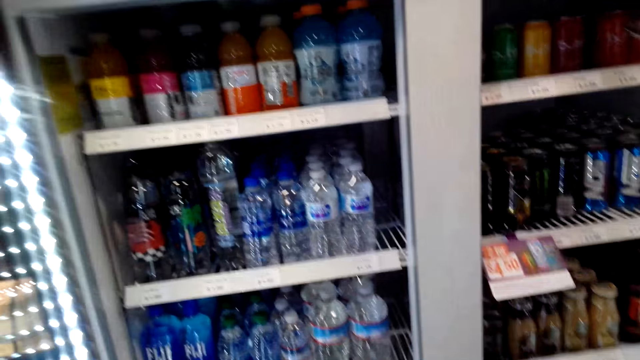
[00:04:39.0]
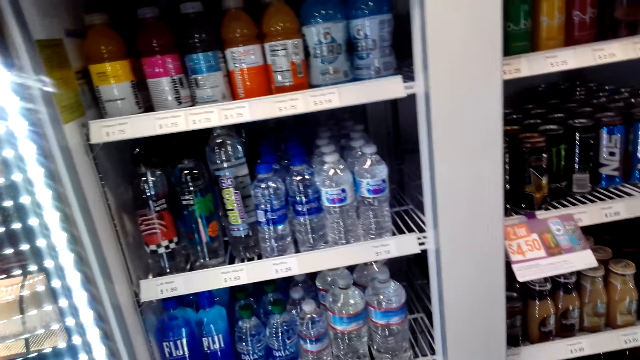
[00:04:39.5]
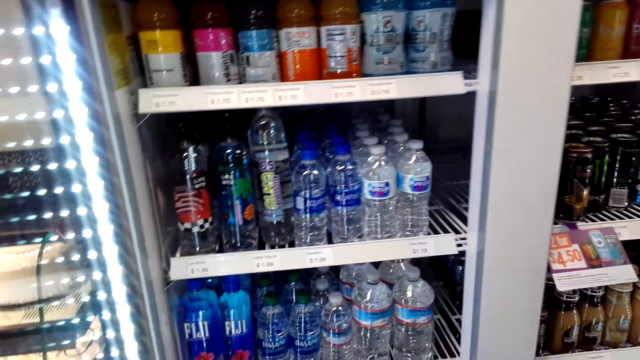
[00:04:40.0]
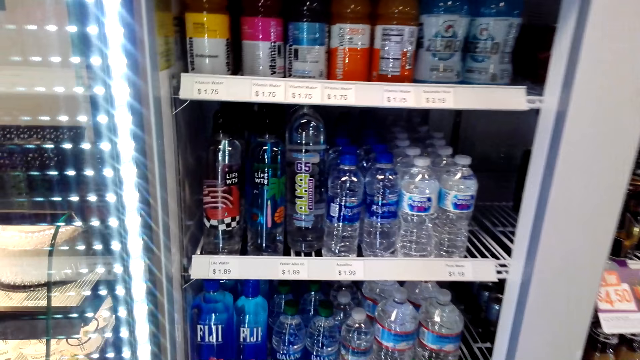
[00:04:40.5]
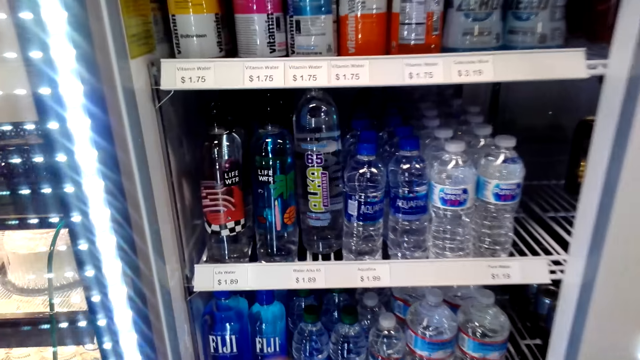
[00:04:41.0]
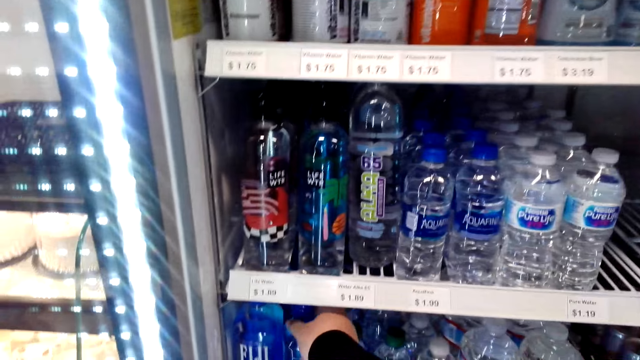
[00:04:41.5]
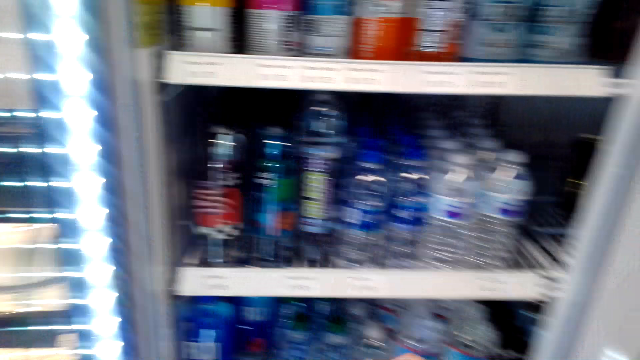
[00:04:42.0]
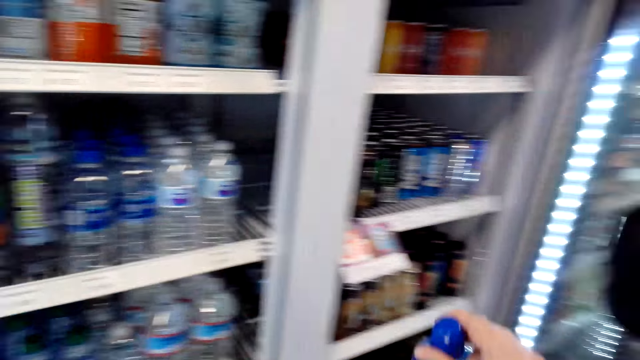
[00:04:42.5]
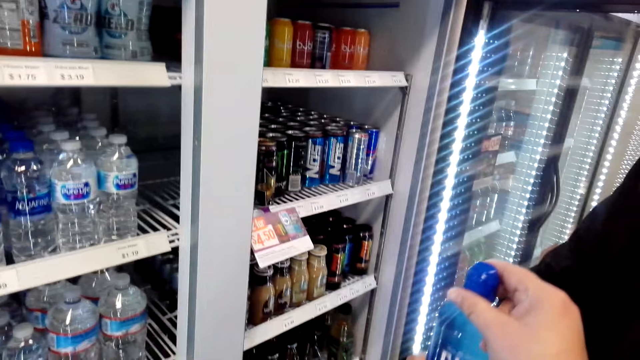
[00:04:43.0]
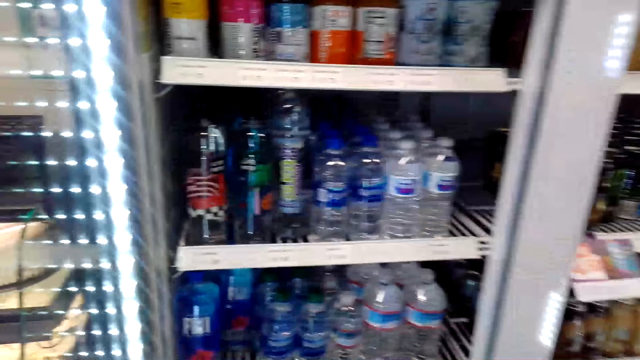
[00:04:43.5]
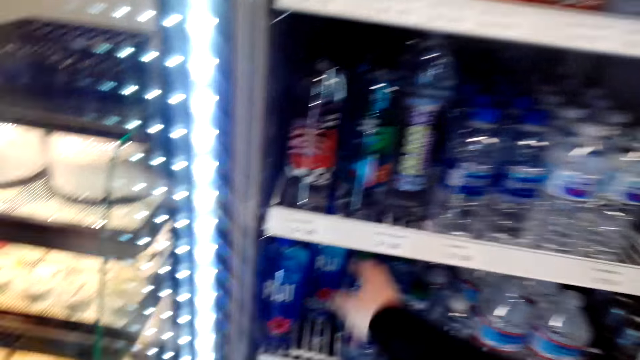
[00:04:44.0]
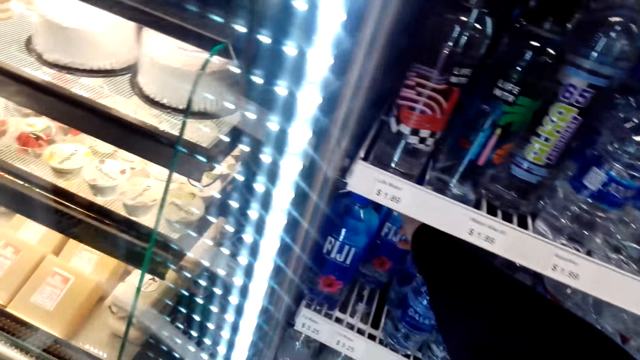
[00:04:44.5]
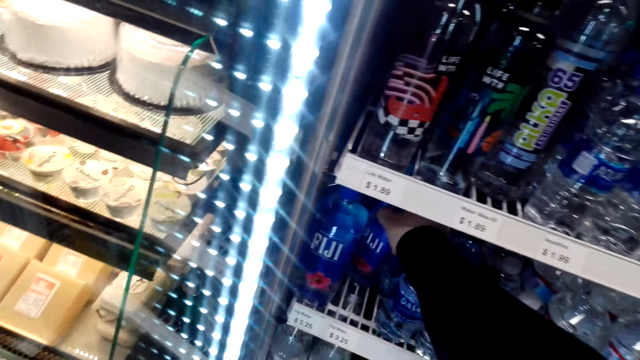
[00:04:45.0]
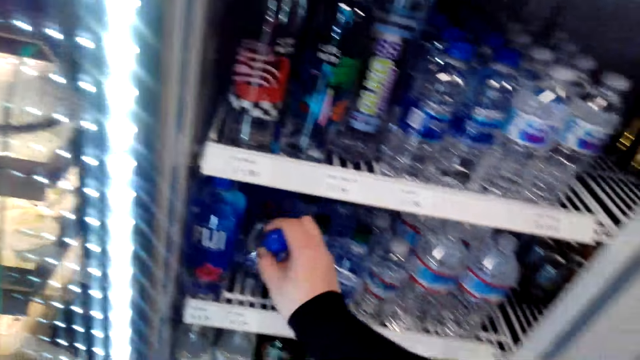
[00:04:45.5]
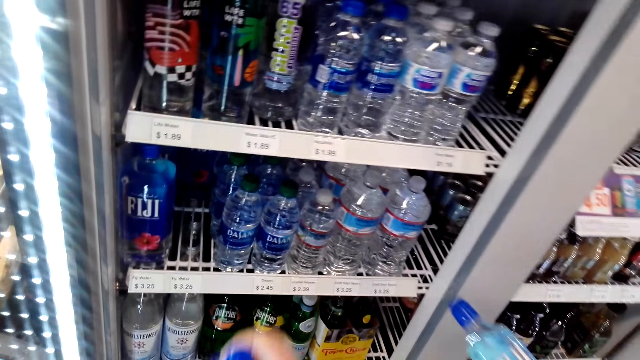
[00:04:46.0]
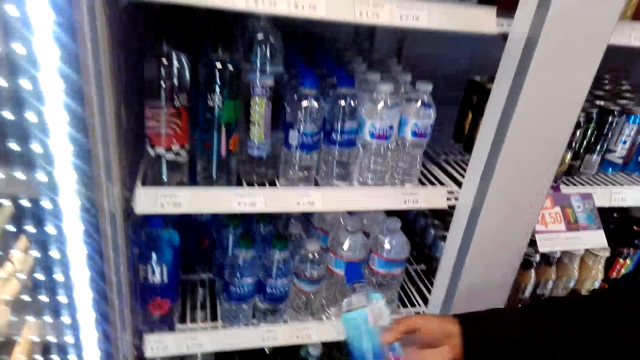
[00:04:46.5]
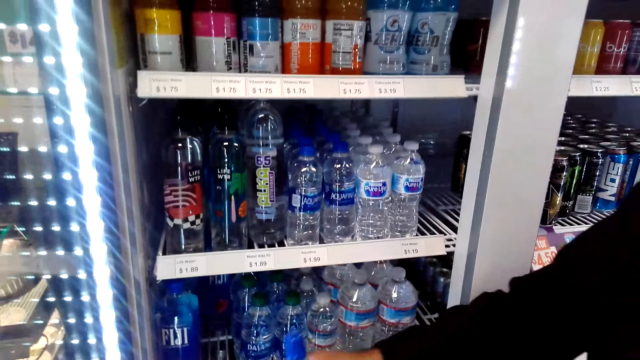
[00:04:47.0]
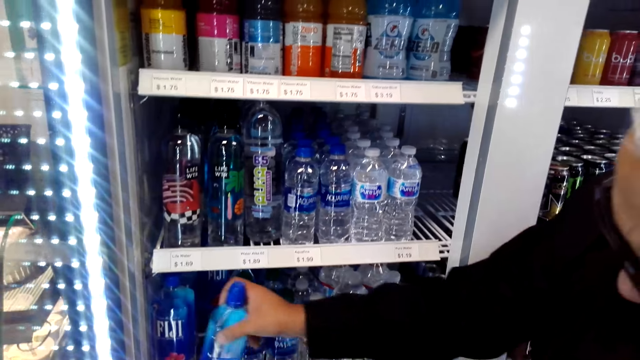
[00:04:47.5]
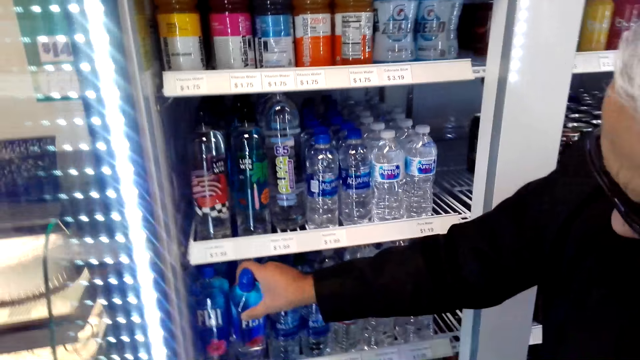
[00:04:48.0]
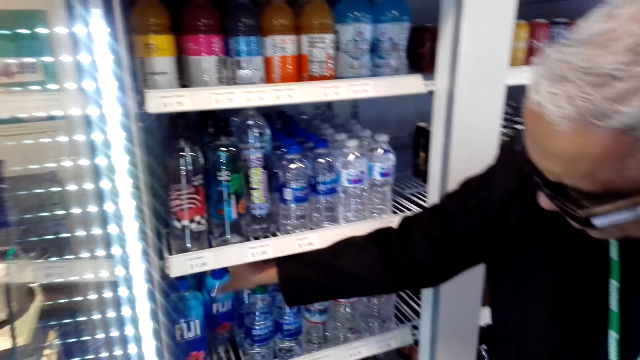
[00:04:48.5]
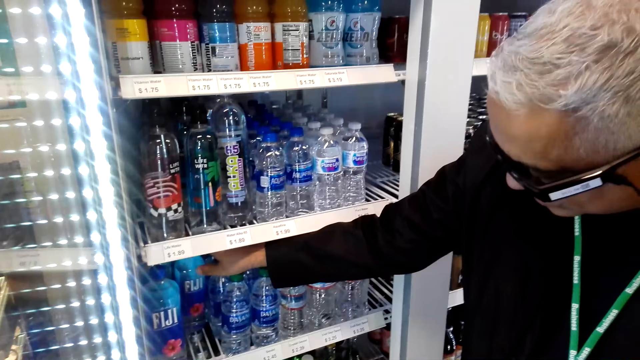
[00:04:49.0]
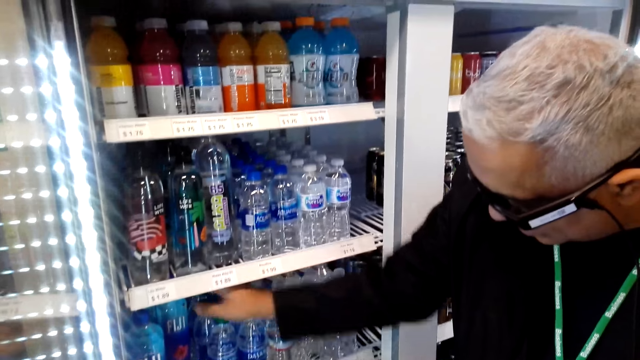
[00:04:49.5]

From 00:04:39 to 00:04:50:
The camera wearer picks a bottle of water from the fridge. A man puts a bottle of water in the fridge.

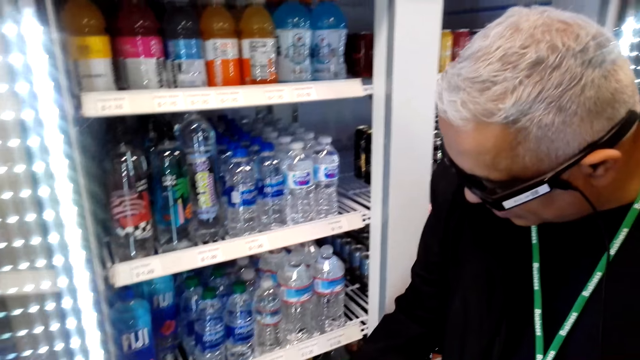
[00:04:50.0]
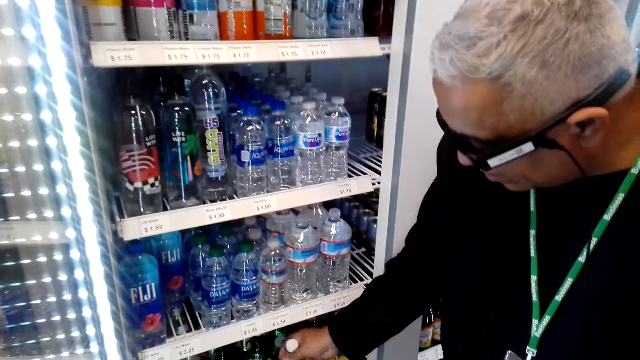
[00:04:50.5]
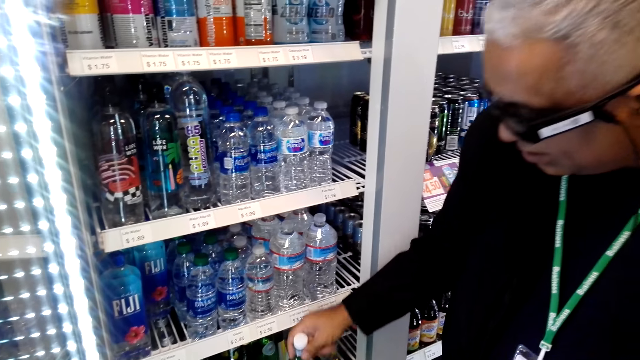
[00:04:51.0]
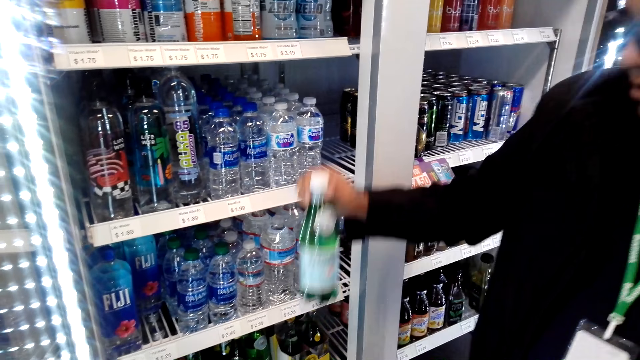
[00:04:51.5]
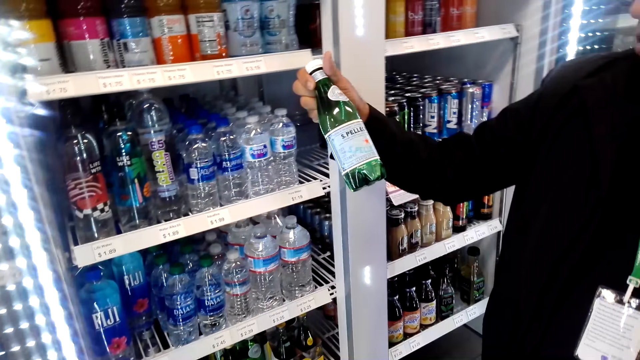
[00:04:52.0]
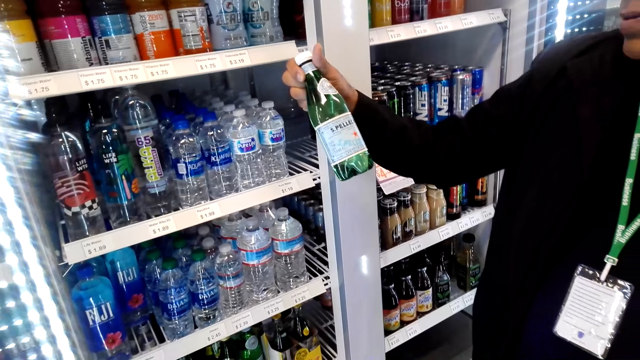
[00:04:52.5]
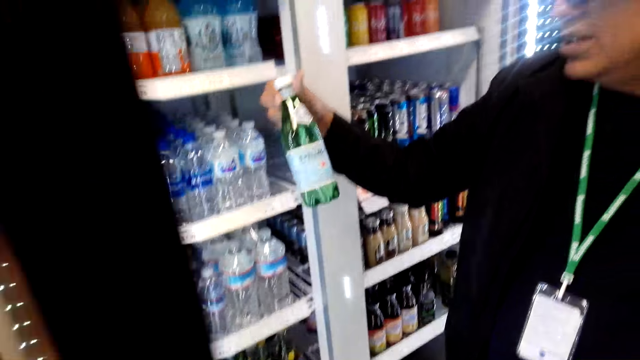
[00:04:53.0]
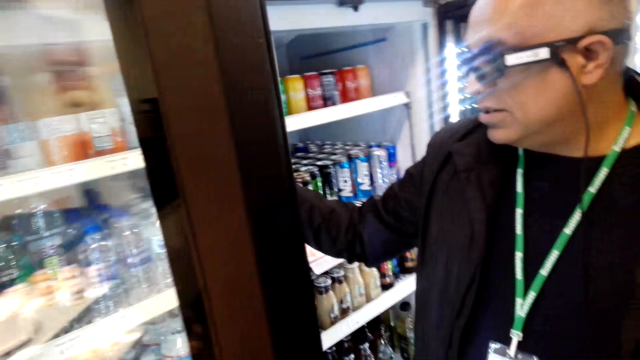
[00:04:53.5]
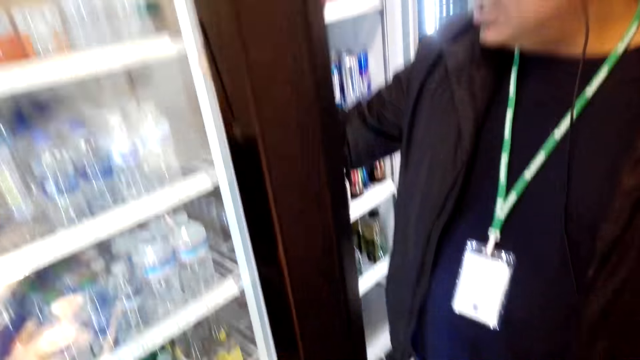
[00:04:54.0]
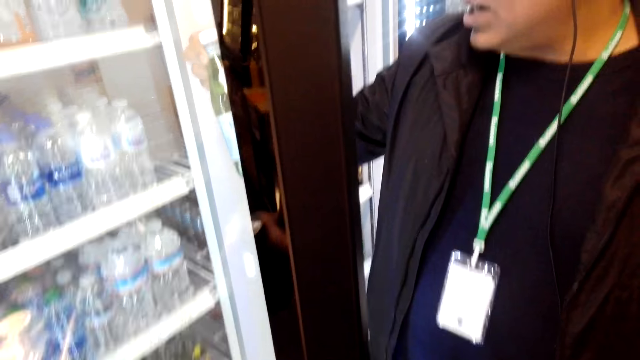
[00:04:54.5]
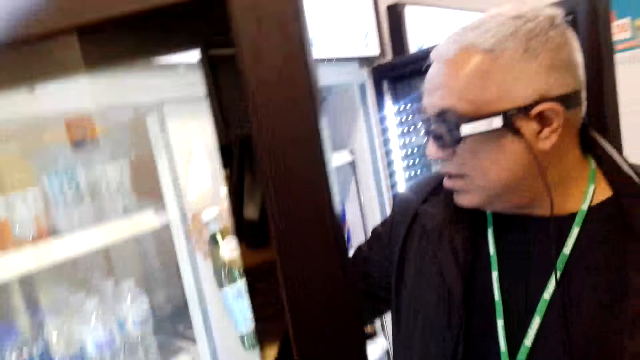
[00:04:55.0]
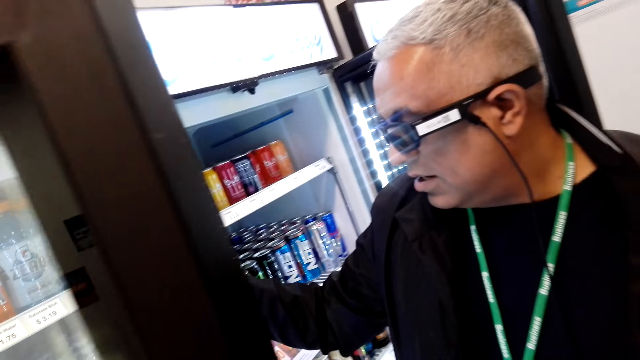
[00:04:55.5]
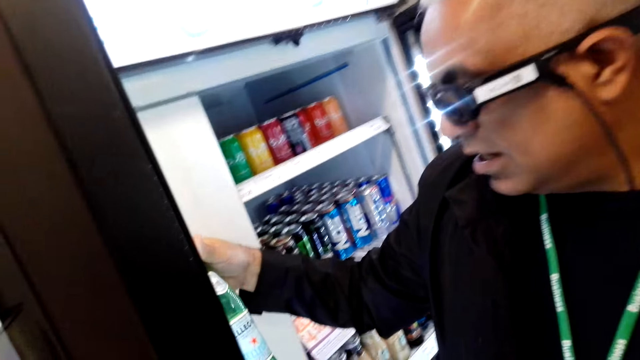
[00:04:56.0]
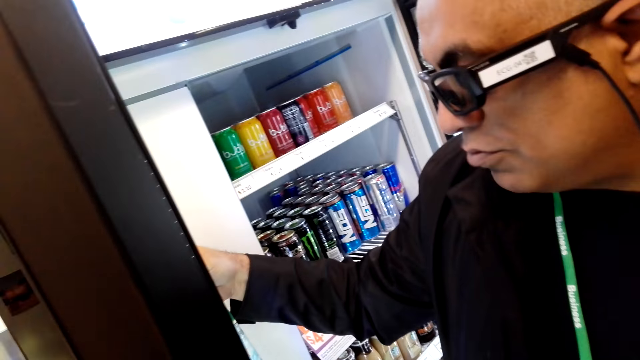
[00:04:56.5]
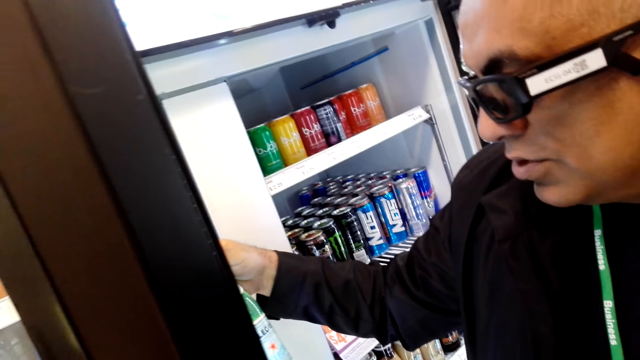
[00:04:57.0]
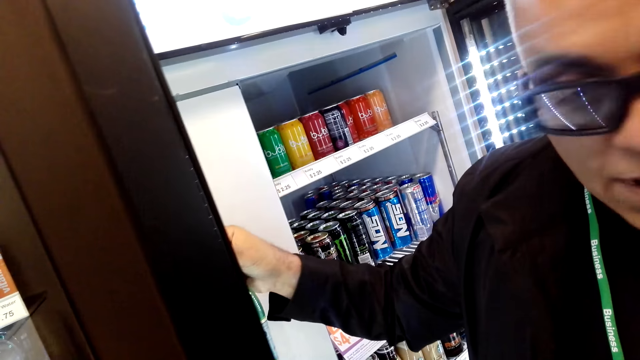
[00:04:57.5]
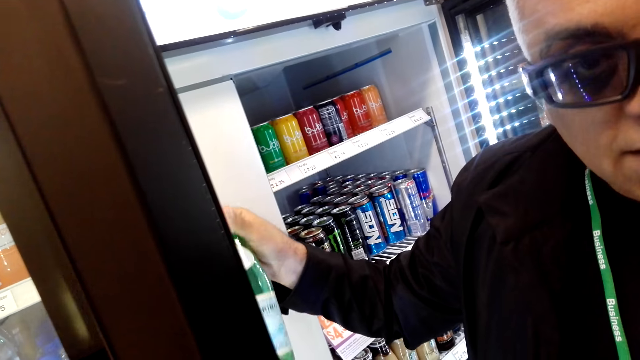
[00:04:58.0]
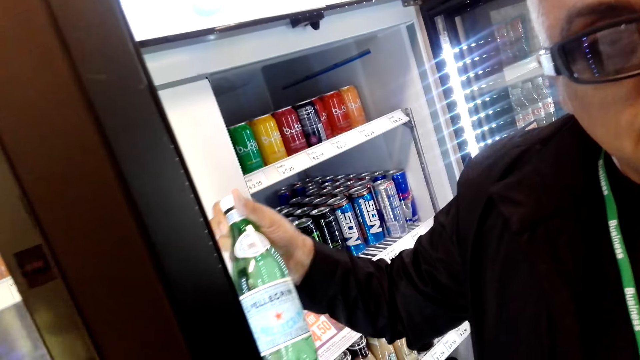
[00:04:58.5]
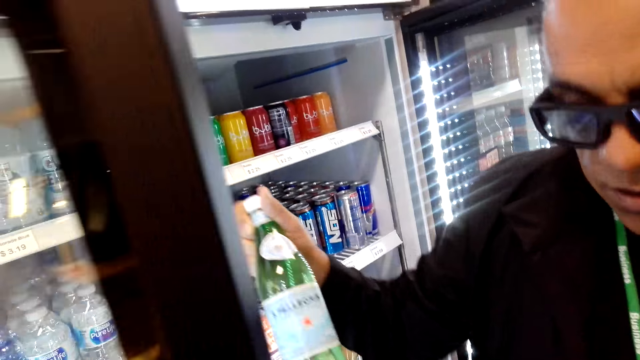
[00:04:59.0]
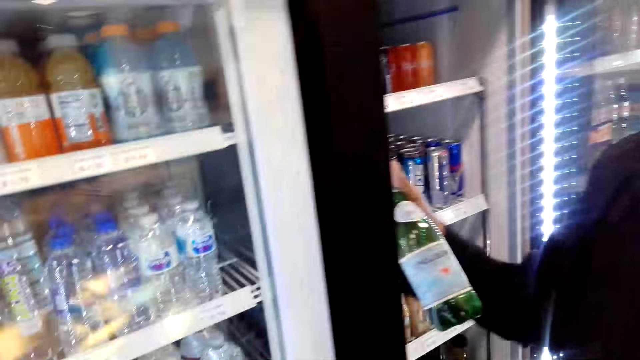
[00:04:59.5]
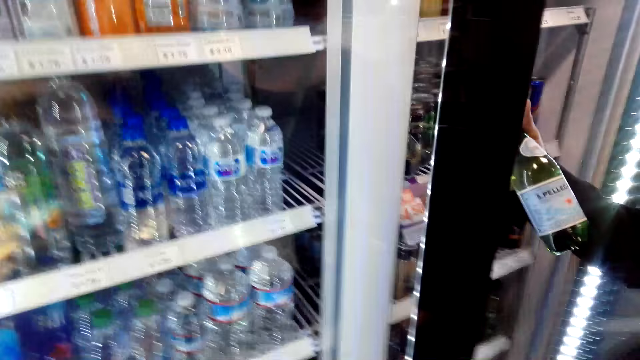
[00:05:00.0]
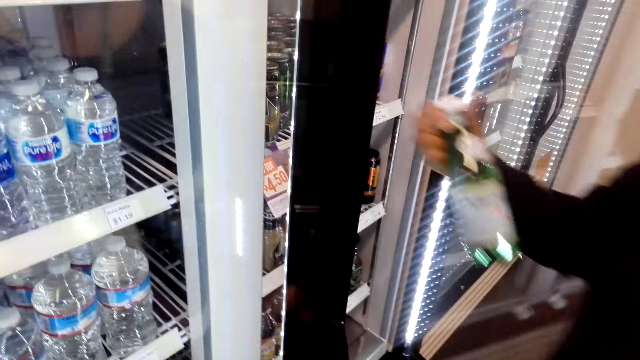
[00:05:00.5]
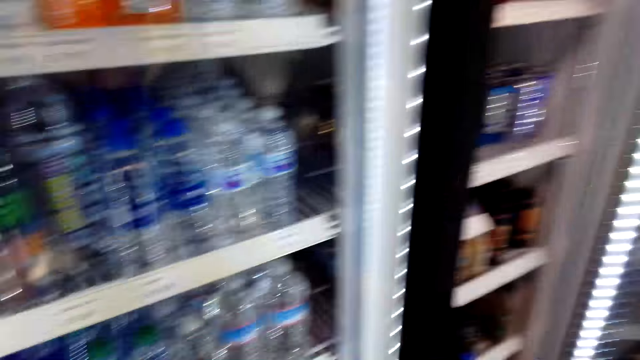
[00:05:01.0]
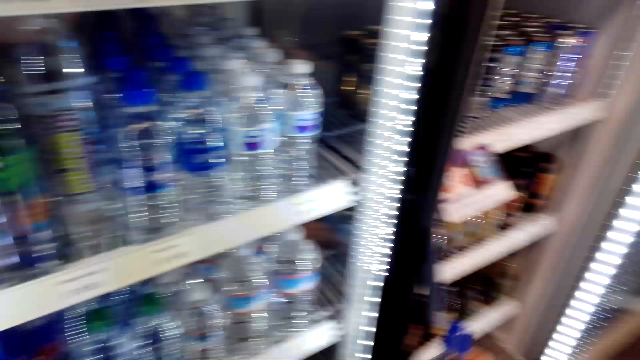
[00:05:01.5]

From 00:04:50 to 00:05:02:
A man picks a bottle of water from the fridge. The camera wearer converses with the man. The man looks at the bottle and talks to the camera wearer. The camera wearer closes the fridge.
